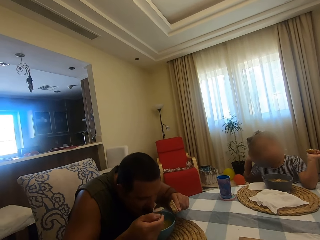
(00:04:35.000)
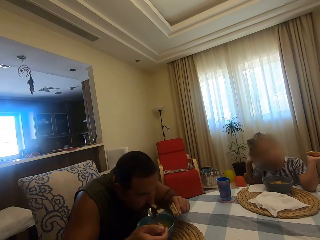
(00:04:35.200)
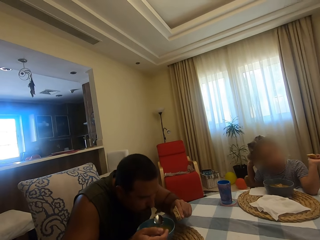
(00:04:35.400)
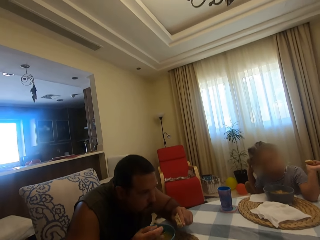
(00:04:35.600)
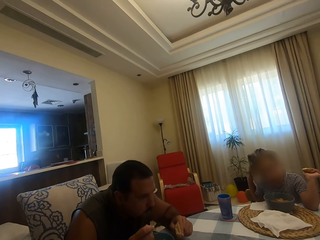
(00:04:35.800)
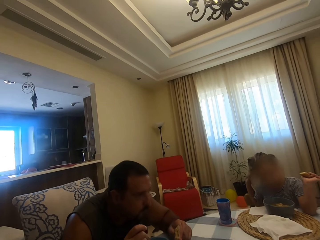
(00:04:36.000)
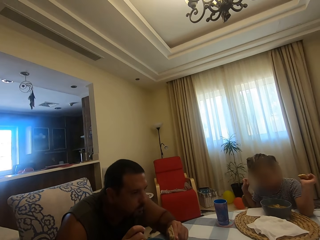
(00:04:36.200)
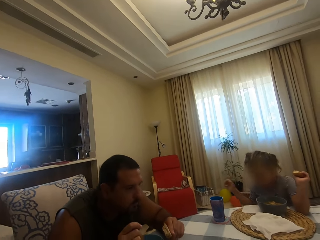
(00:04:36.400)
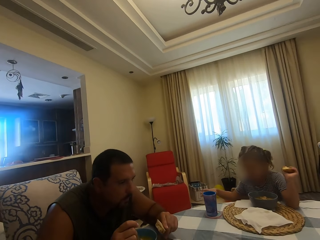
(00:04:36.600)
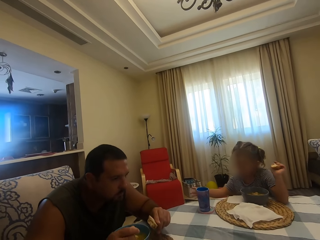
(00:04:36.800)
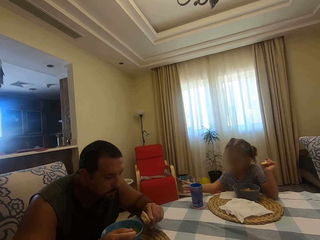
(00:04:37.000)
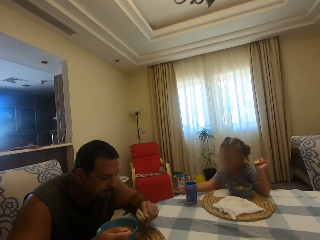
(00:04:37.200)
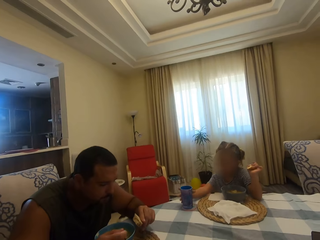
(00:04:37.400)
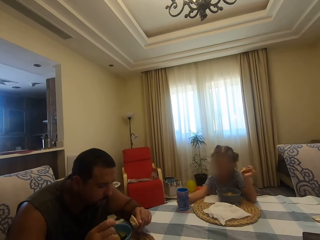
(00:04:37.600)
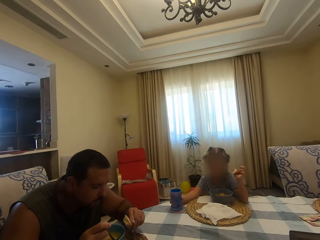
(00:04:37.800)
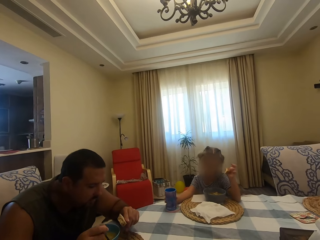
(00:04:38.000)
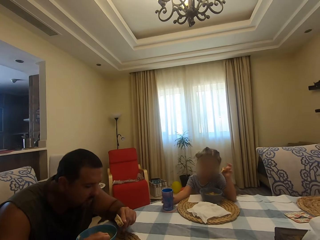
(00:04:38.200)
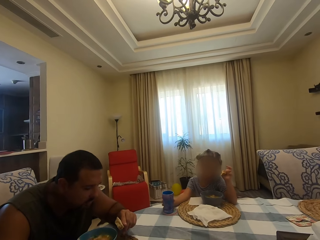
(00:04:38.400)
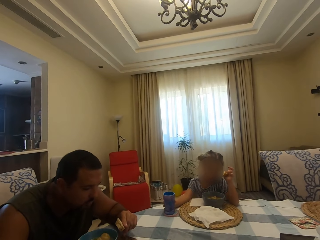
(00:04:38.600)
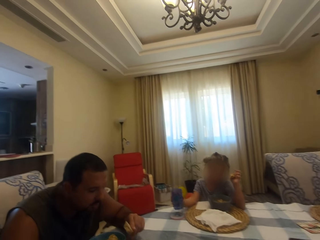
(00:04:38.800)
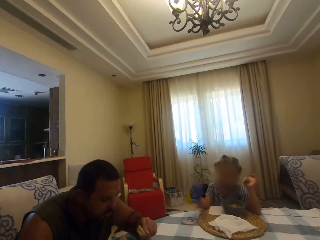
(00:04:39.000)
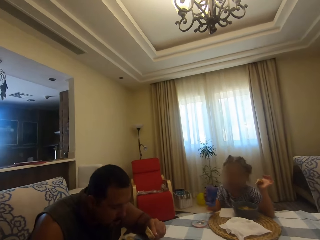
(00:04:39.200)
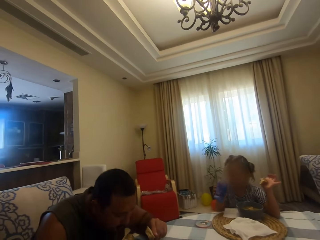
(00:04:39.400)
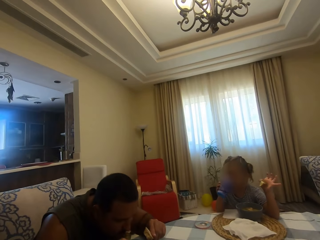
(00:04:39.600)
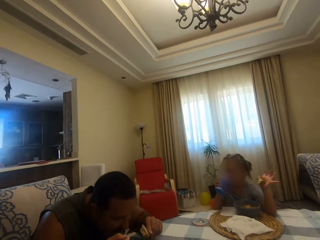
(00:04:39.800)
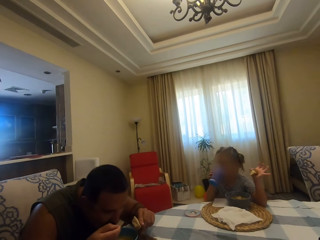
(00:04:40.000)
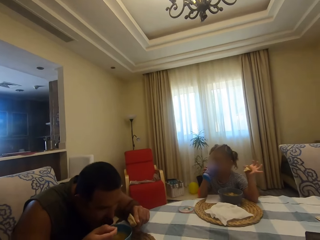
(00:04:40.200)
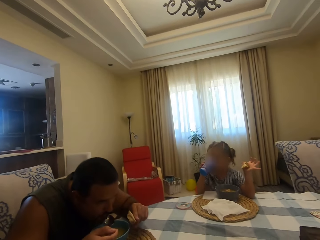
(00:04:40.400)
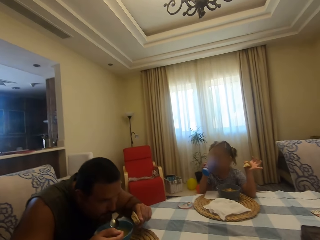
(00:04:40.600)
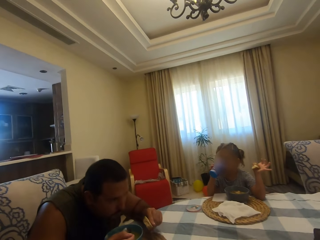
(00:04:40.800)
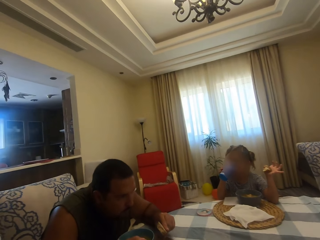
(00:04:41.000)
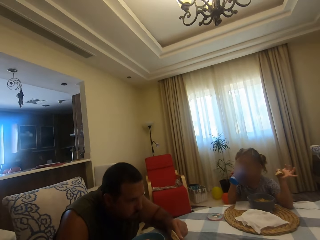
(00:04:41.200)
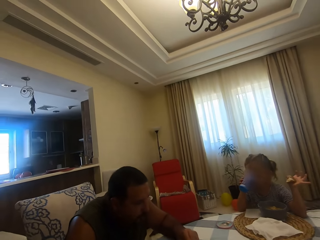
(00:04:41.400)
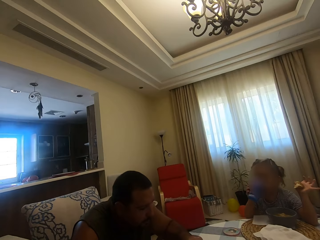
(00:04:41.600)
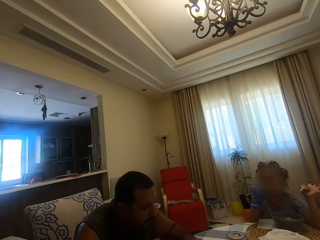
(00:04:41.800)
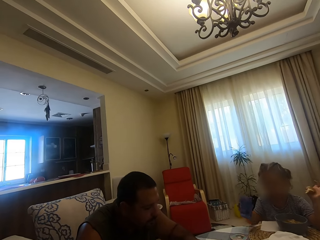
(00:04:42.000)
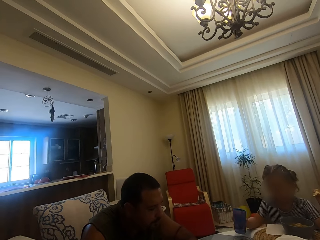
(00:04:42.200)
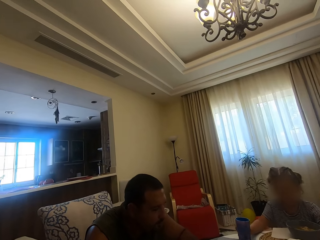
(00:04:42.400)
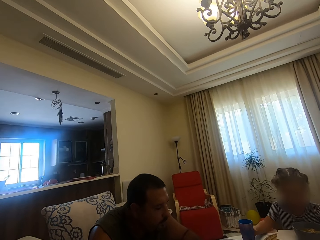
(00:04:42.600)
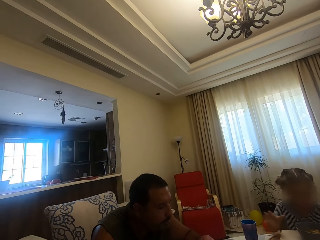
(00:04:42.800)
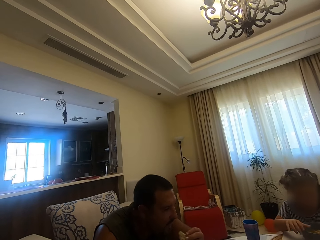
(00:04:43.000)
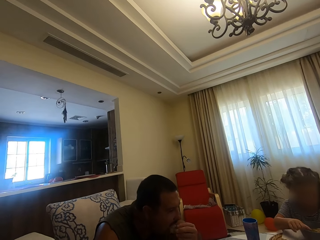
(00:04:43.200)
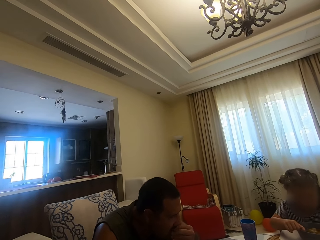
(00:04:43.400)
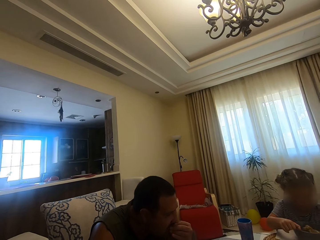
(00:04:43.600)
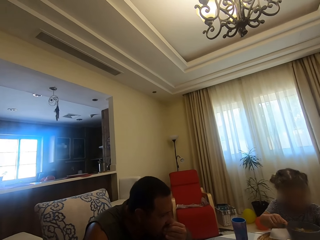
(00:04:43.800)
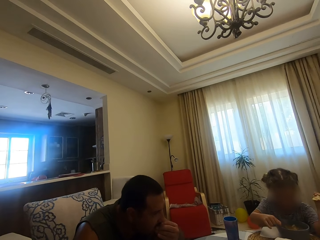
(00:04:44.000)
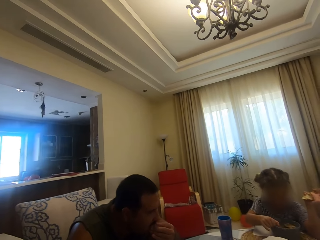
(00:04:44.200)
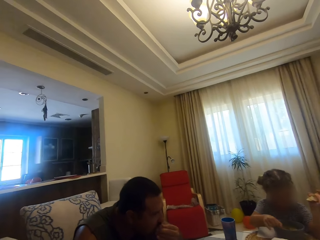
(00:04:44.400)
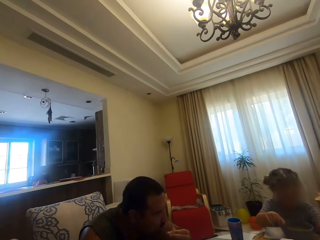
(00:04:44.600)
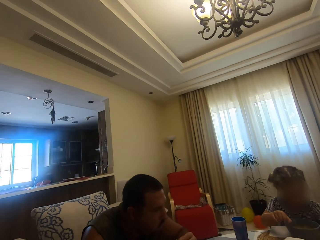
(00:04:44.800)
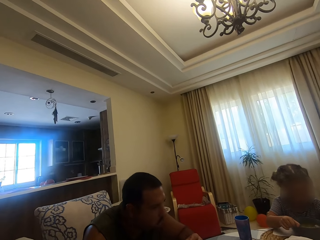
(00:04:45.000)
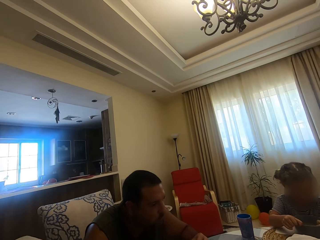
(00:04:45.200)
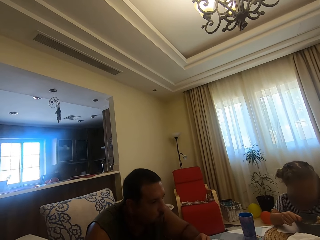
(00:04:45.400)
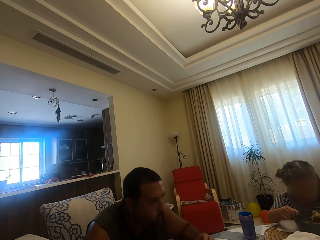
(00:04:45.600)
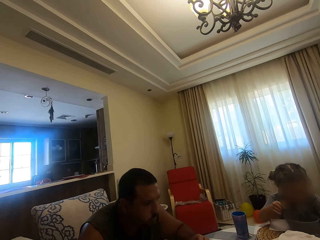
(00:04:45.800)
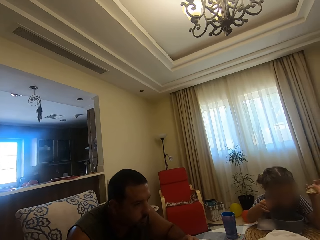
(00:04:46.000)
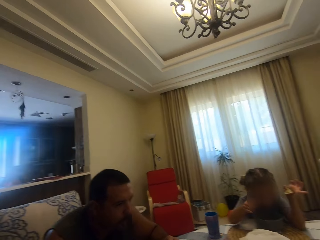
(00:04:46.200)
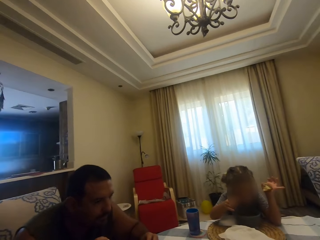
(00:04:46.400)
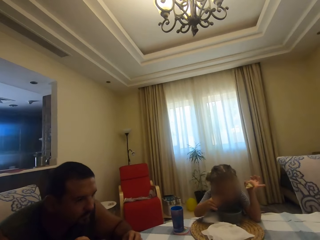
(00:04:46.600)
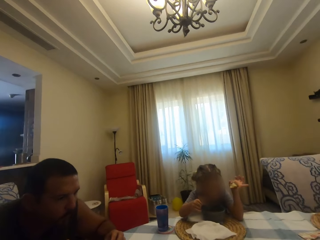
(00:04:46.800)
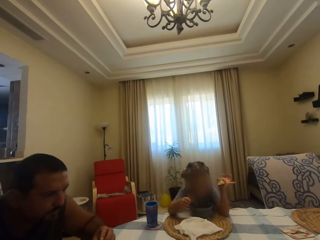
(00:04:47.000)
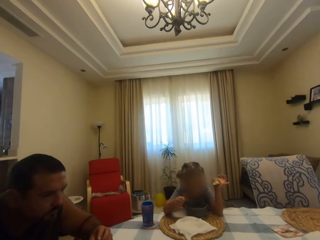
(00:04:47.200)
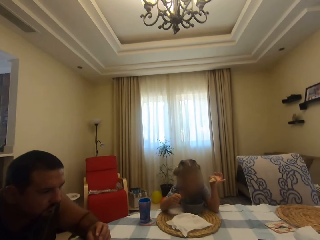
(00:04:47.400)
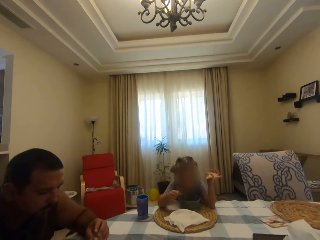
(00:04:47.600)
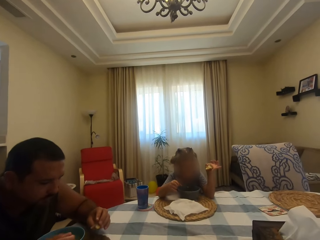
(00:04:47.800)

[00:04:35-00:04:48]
A man puts soup in his mouth with a spoon and chews his food. A girl picks up a water cup. The man scoops soup with the spoon in a bowl. The girl holds the glass on the table, drinks water with the glass and puts the glass on the table. The man puts soup in his mouth with the spoon and chews his food. The girl scoops meat in the bowl with the spoon. The man bites something and chews his food. The girl scoops the meat with the spoon in the bowl and puts the meat in the mouth with the spoon.

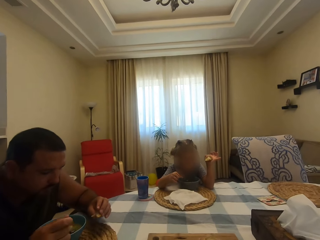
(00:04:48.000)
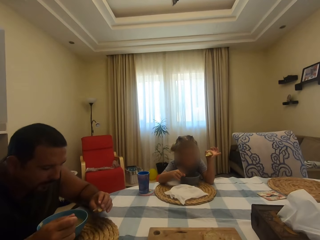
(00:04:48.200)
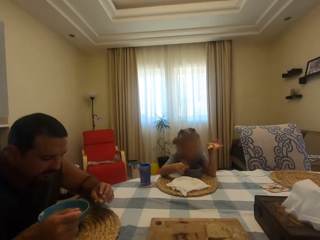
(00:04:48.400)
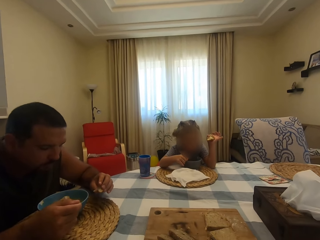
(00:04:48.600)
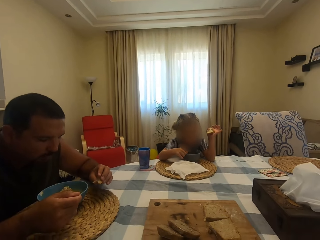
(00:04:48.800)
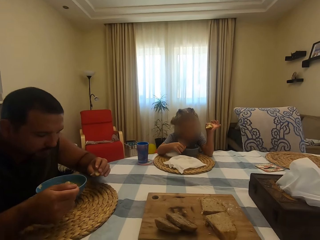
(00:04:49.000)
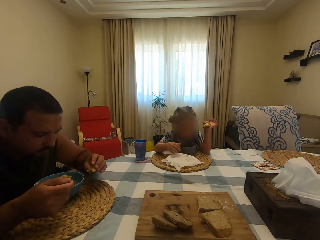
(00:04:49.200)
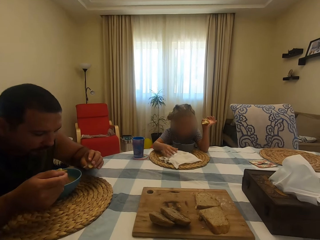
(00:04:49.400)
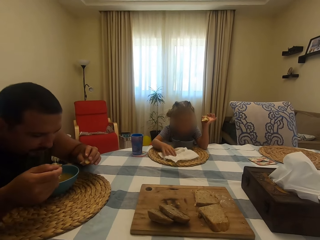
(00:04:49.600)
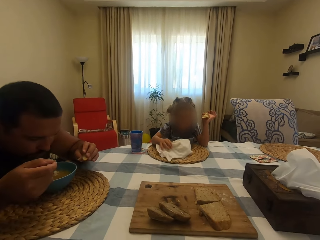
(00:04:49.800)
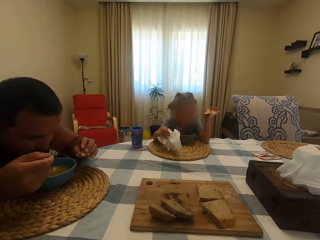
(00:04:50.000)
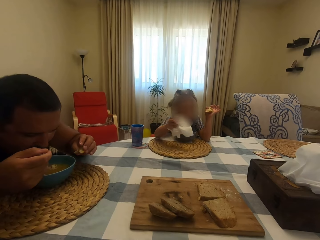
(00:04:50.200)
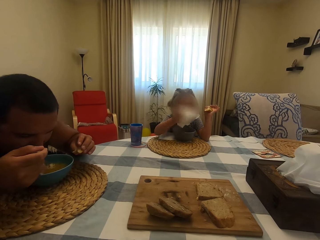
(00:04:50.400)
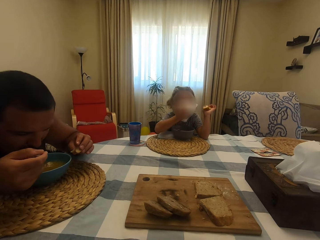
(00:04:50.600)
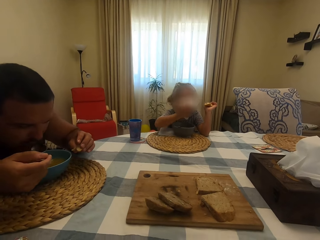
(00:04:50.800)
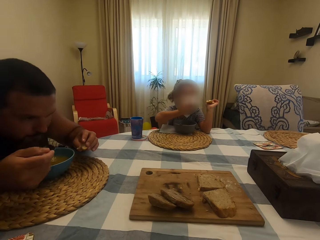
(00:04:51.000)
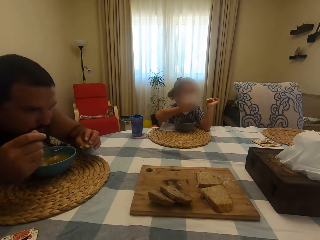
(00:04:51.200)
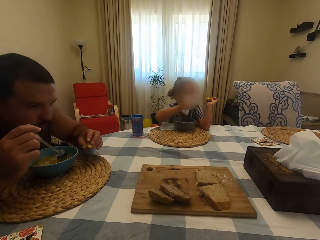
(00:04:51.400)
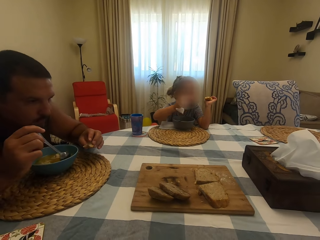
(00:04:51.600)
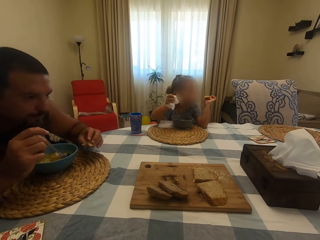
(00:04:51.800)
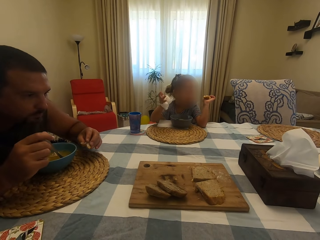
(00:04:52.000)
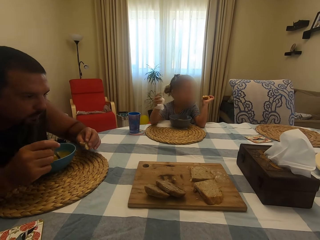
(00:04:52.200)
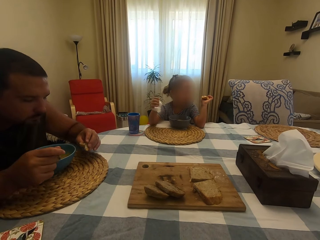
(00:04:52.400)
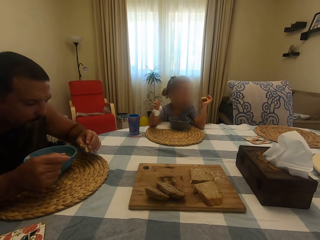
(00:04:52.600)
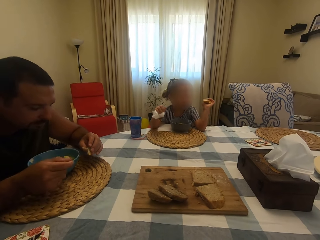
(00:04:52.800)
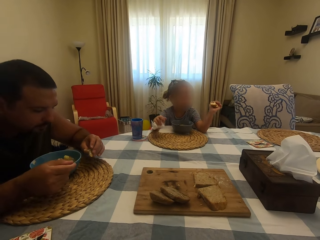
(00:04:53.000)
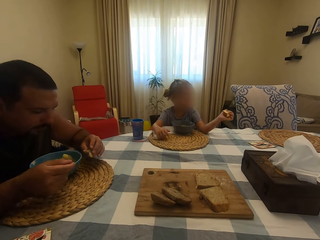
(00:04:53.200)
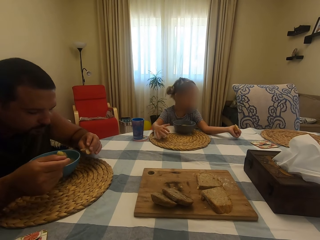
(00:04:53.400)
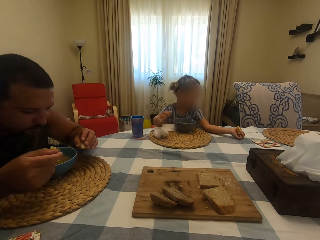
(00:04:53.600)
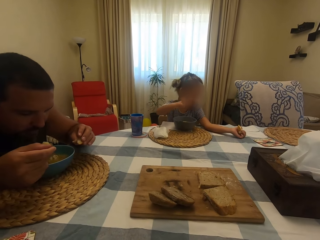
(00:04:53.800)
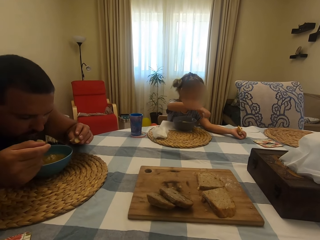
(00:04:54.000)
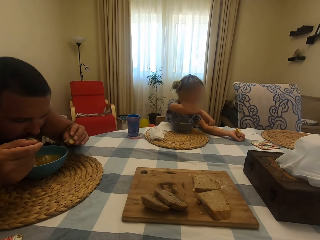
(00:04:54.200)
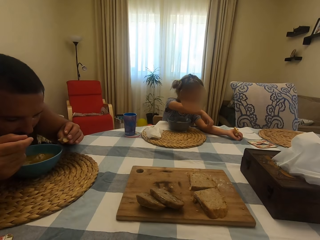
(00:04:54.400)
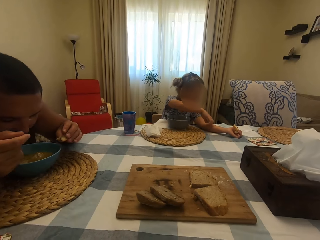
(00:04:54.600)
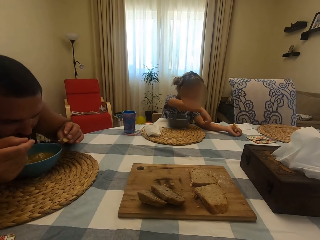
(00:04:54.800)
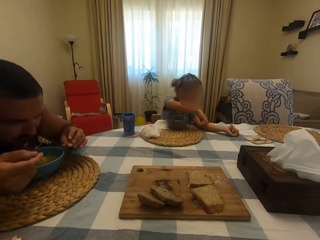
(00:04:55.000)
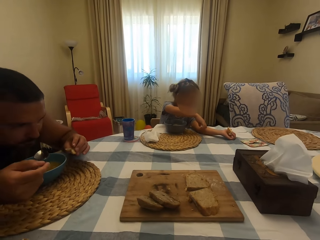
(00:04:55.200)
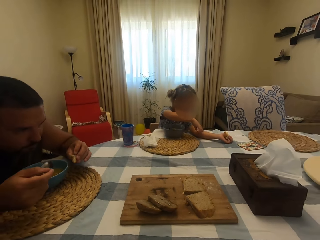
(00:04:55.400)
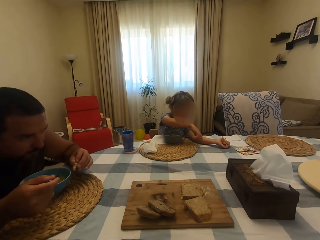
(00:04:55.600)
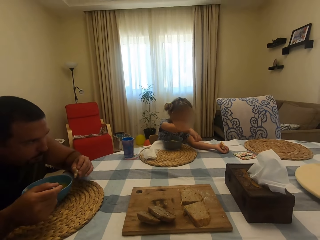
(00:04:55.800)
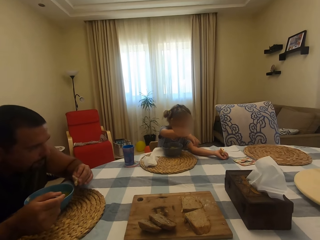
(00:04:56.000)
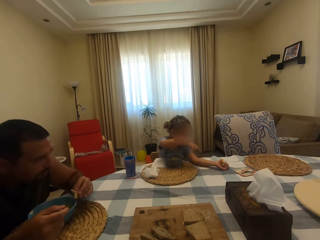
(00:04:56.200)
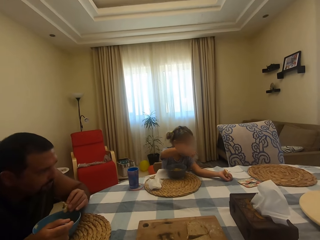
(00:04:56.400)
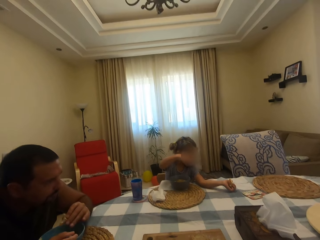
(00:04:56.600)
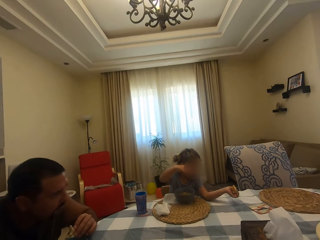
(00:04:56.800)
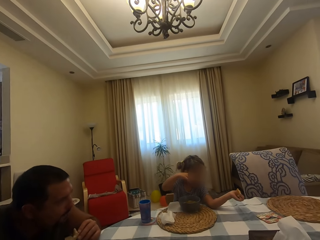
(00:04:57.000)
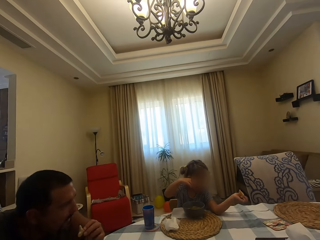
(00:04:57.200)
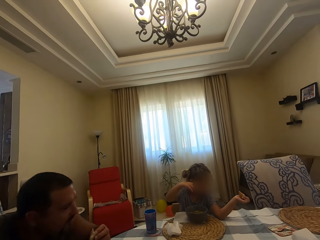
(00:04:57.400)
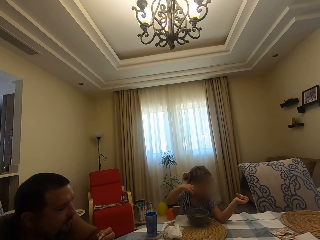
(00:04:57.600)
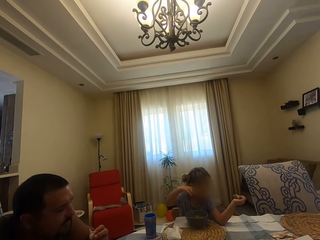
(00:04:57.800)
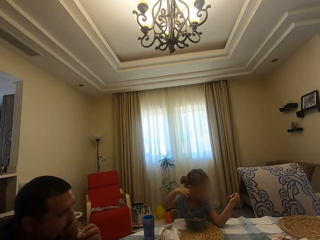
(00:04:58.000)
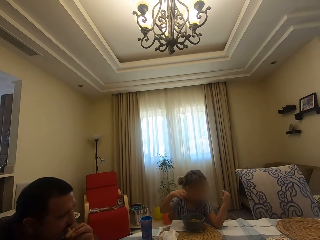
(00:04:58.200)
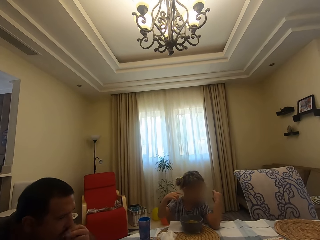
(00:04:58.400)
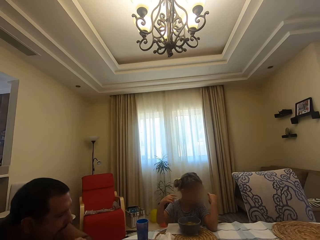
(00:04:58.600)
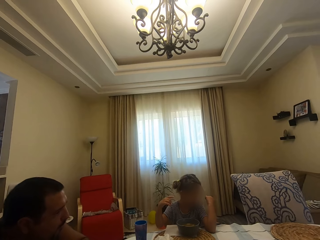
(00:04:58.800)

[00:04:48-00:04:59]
A man scoops soup in a bowl with a spoon. A girl puts a spoon in the bowl and picks up a serviette on the table. The man puts soup in the mouth with the spoon. The girl wipes her mouth with the serviette. The man scoops soup in the bowl with the spoon. The girl puts the serviette on the table. The man puts soup in the mouth with the spoon. The girl touches her hand and moves her hands. The camera wearer looks around. The man moves his hand around and bites something.
